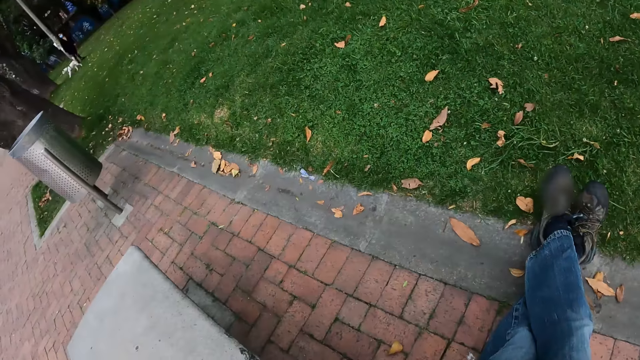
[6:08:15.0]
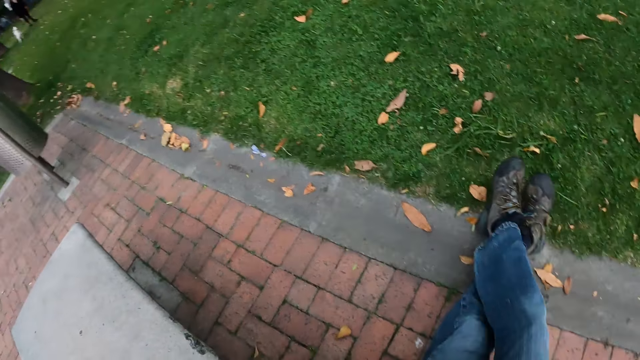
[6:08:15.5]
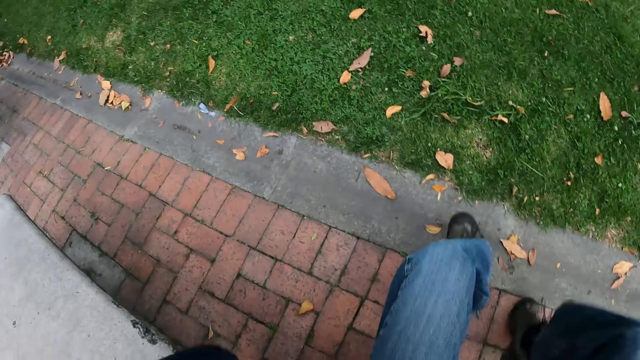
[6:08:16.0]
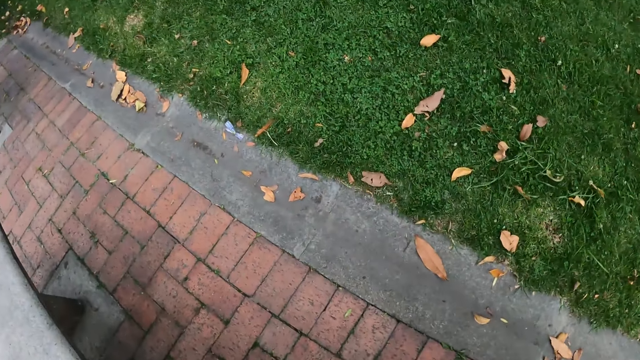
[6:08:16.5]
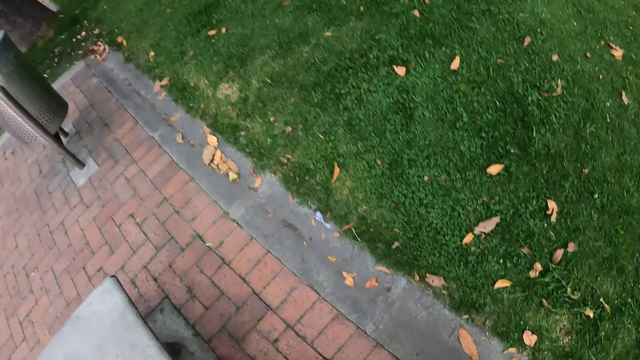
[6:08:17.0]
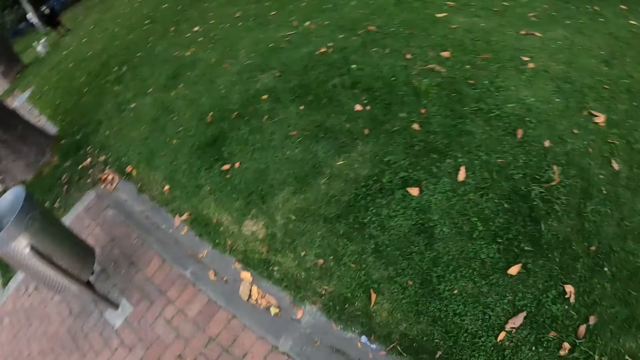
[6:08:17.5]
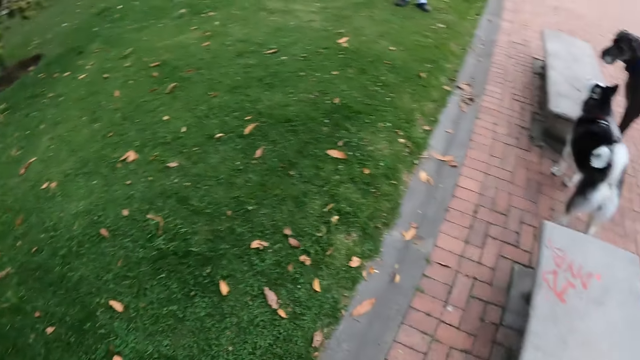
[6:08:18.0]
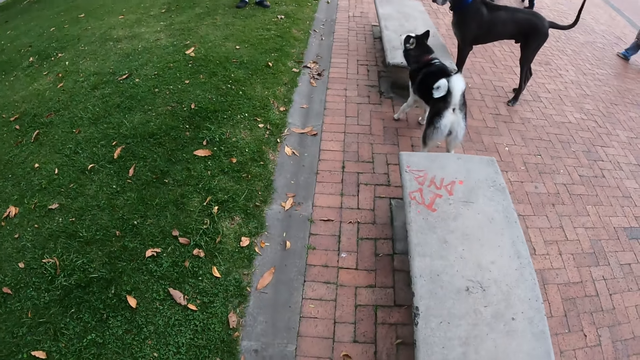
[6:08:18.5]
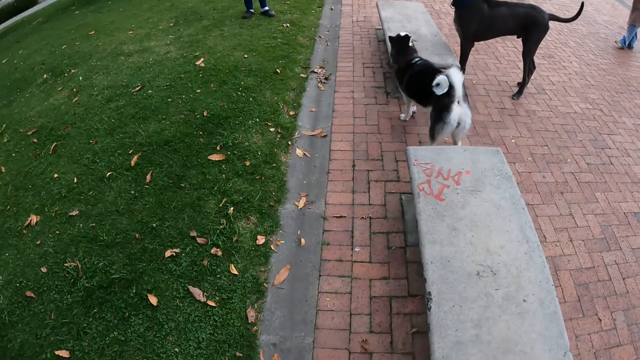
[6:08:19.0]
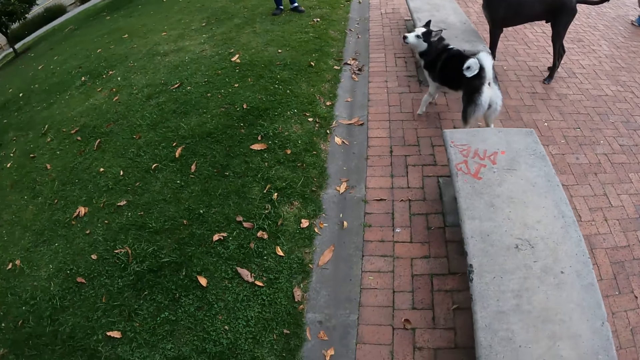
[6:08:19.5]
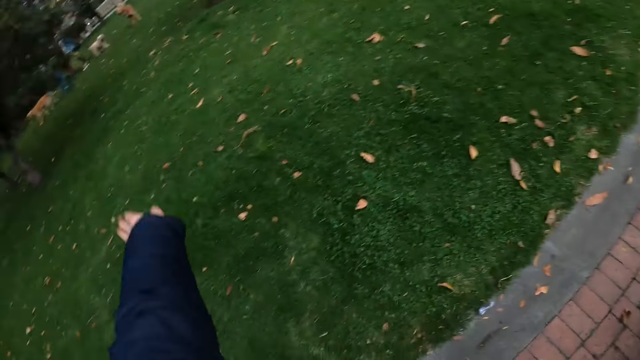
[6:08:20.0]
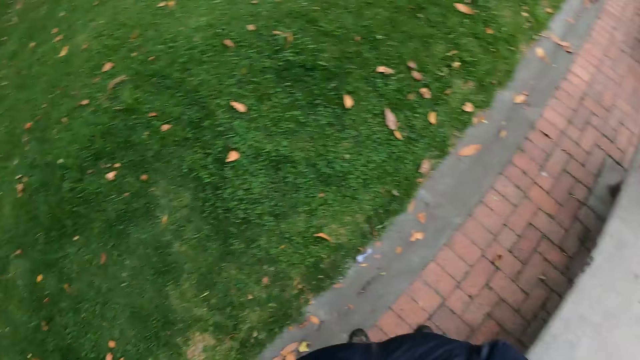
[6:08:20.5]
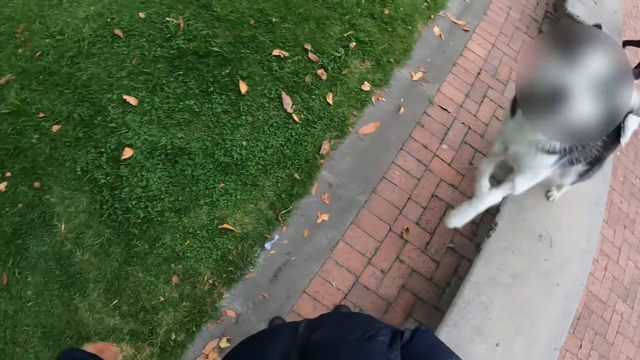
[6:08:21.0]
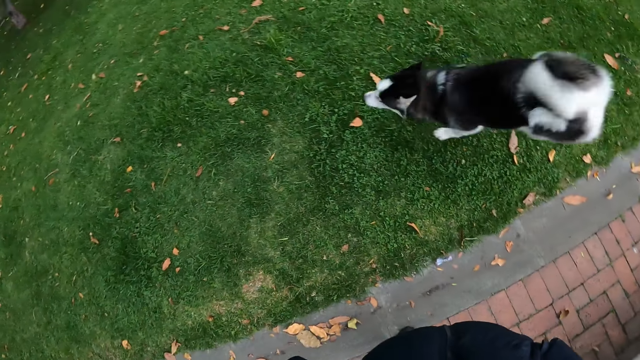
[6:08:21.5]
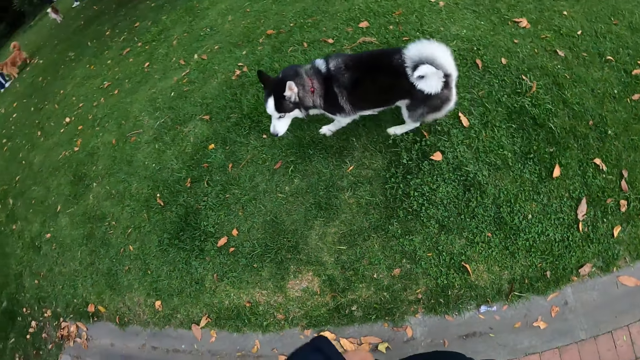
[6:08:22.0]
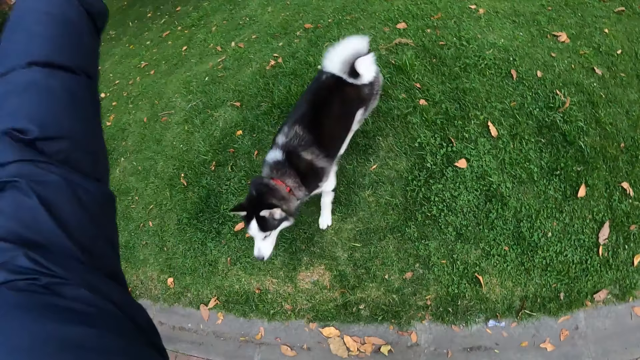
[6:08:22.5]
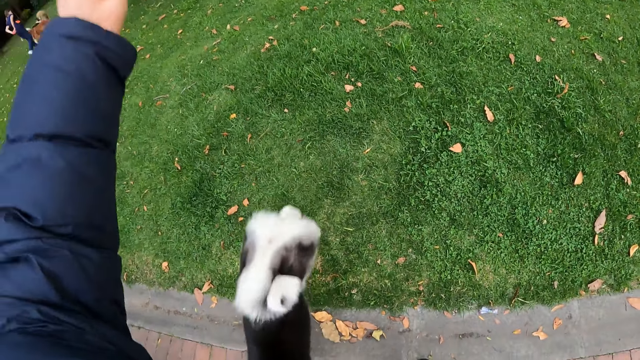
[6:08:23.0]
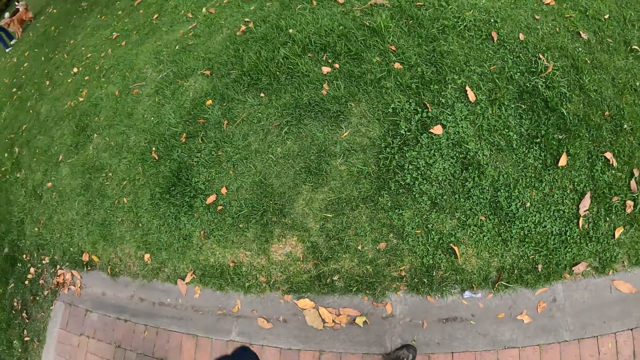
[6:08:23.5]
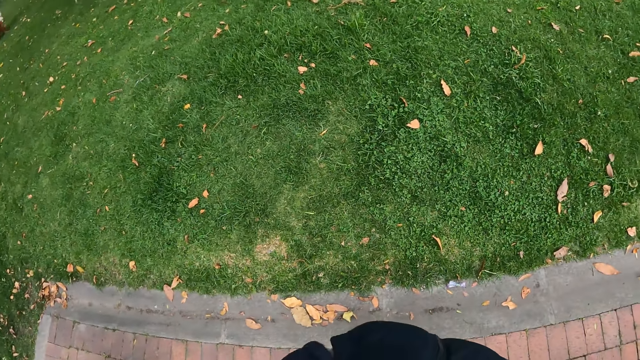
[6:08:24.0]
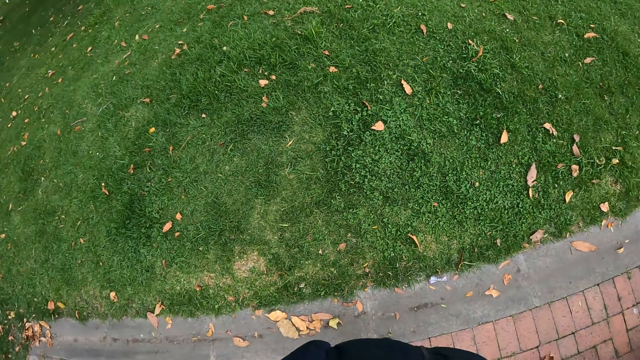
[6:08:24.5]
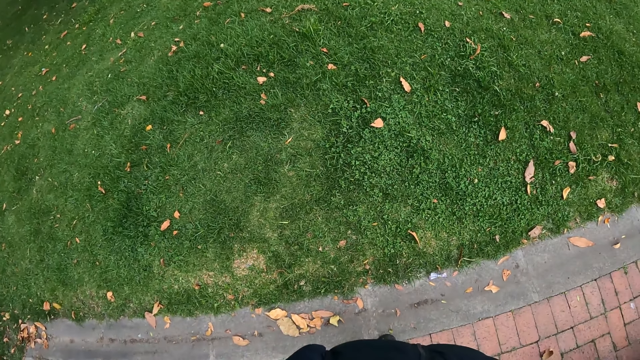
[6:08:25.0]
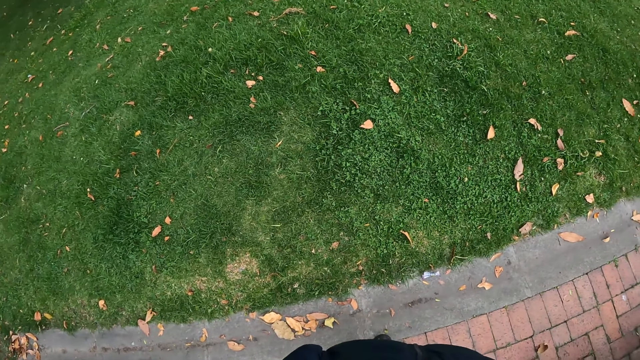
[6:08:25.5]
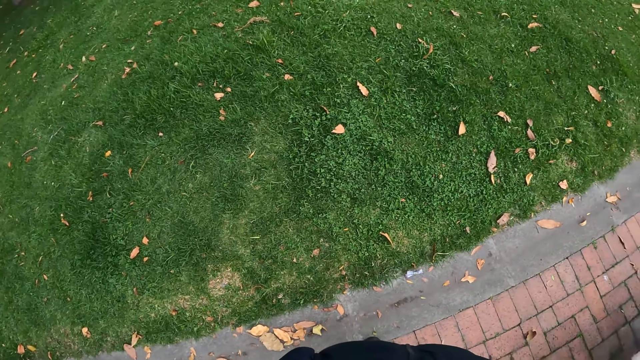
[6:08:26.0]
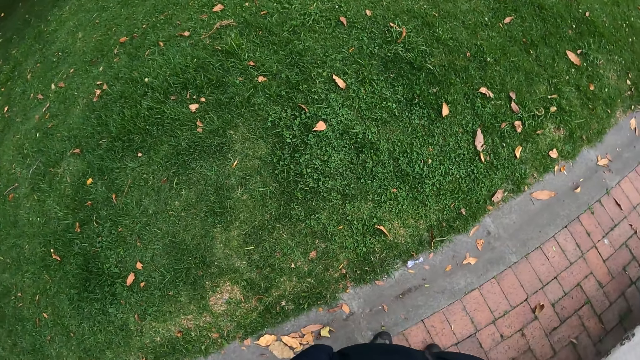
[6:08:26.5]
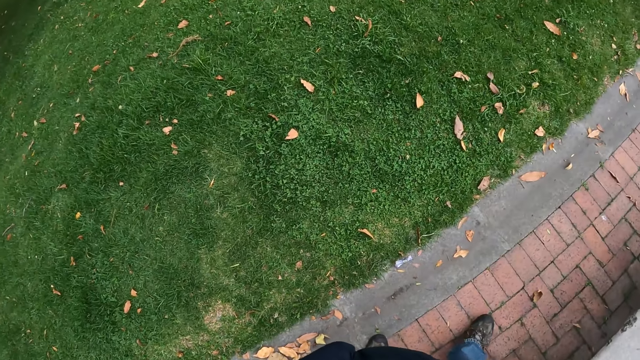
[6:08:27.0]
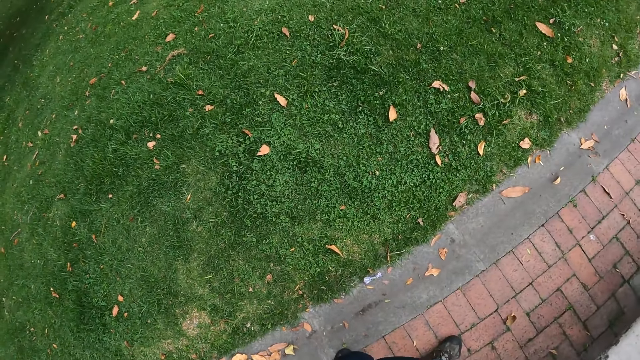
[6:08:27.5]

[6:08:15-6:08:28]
The camera wearer stands. He gestures. He stretches his left hand. He gestures to the dog.

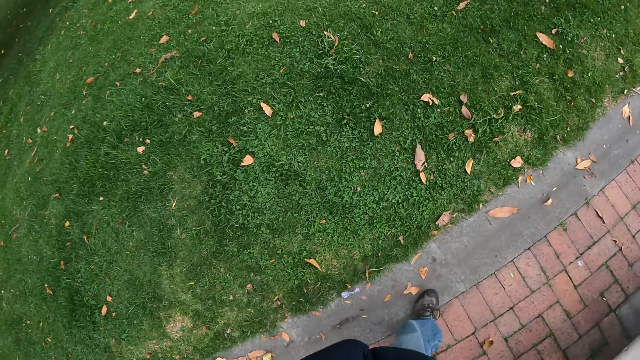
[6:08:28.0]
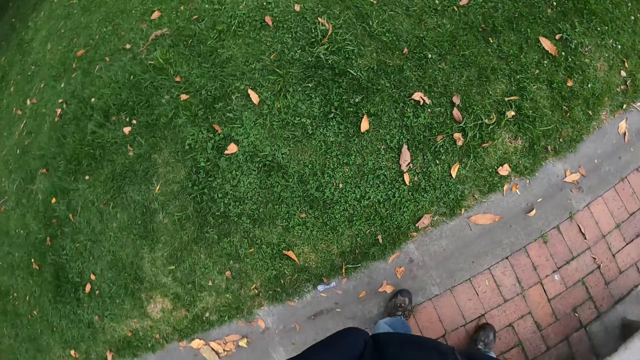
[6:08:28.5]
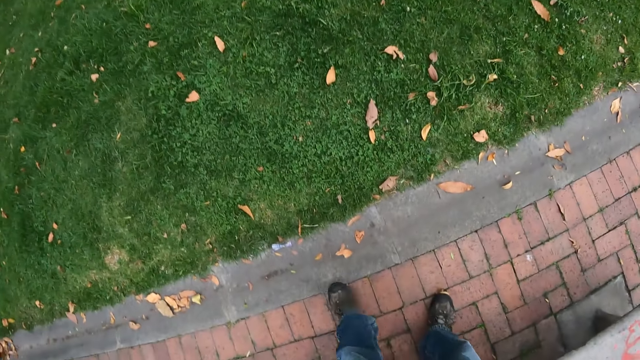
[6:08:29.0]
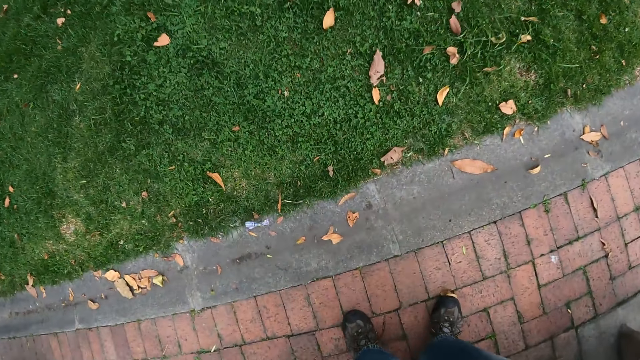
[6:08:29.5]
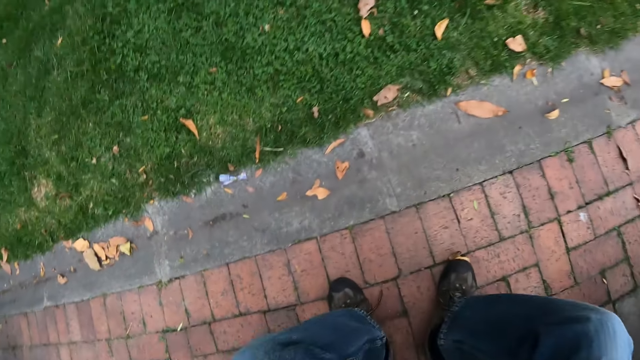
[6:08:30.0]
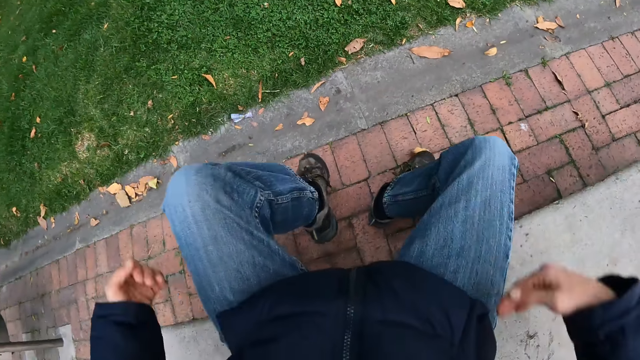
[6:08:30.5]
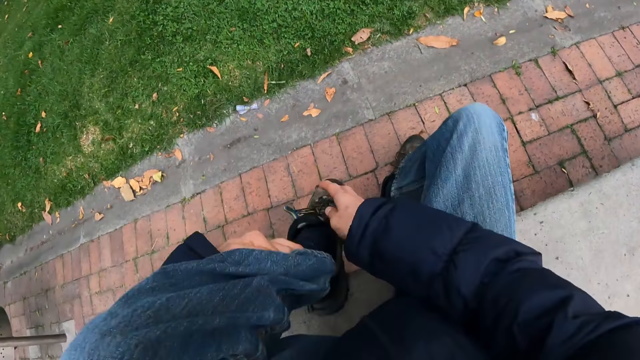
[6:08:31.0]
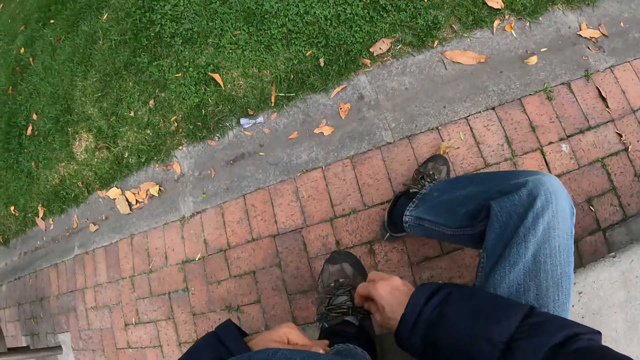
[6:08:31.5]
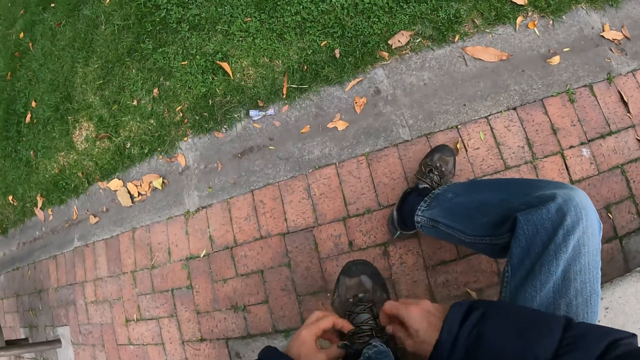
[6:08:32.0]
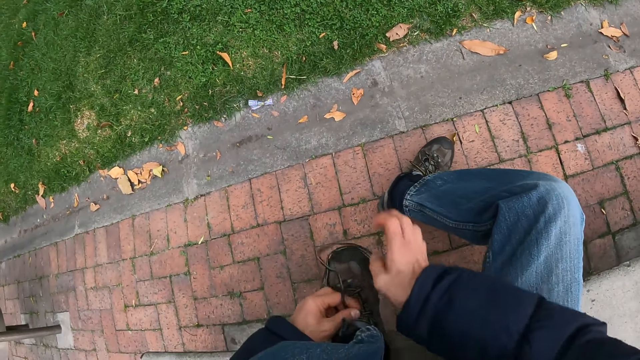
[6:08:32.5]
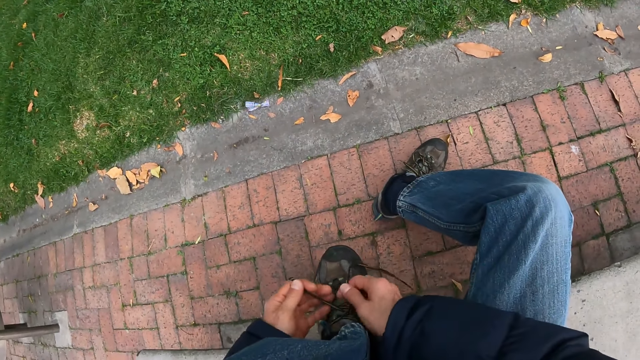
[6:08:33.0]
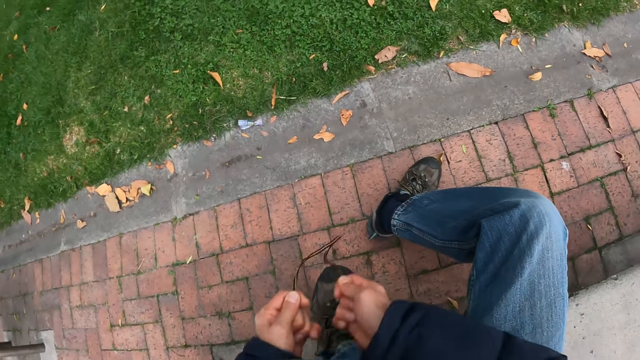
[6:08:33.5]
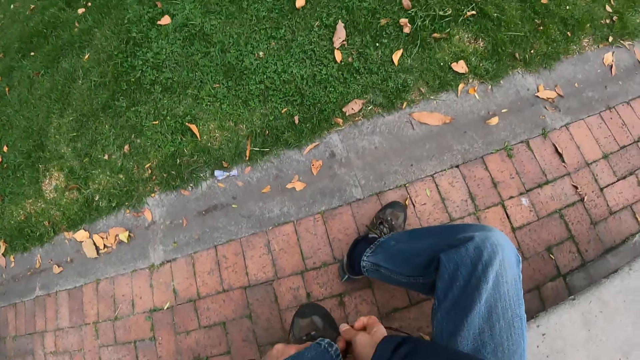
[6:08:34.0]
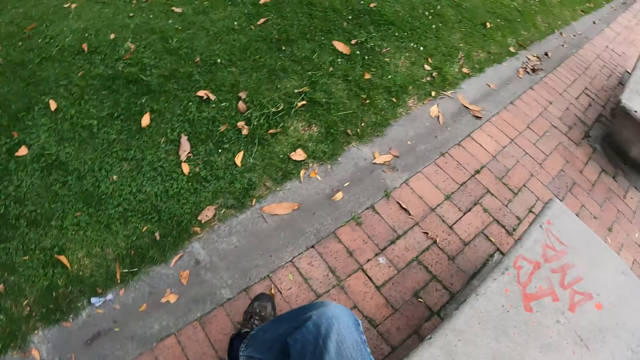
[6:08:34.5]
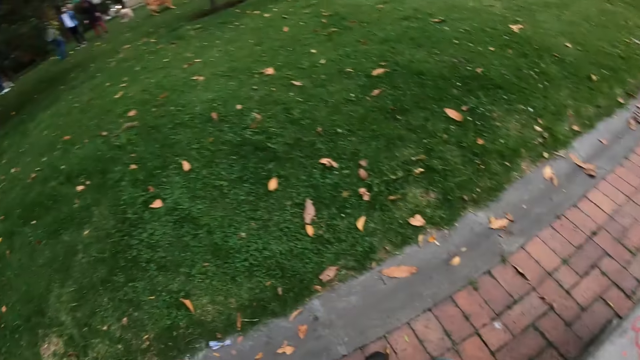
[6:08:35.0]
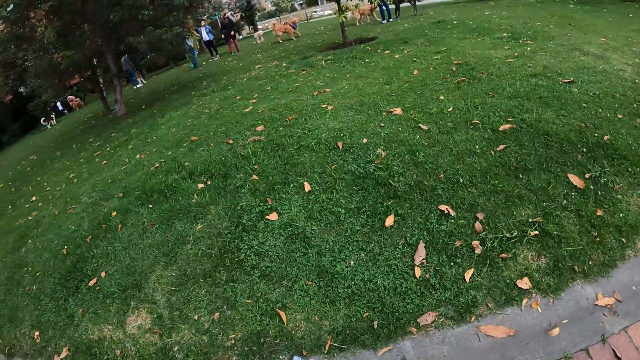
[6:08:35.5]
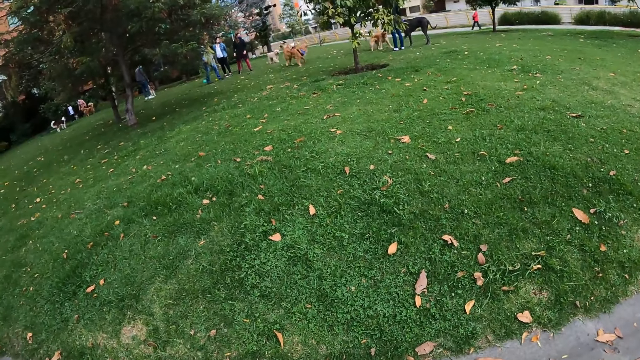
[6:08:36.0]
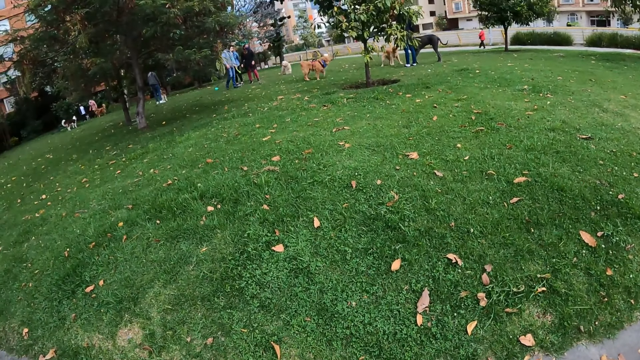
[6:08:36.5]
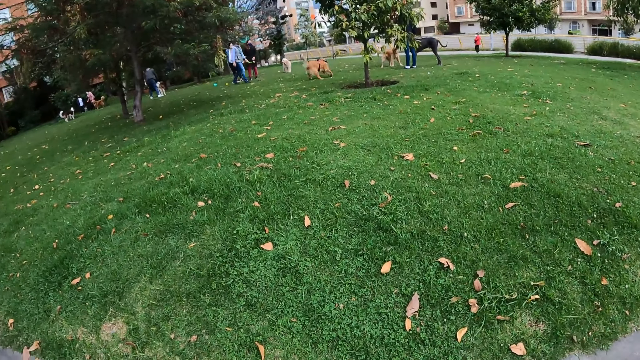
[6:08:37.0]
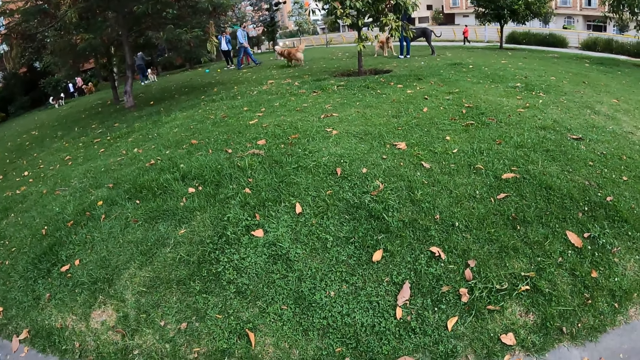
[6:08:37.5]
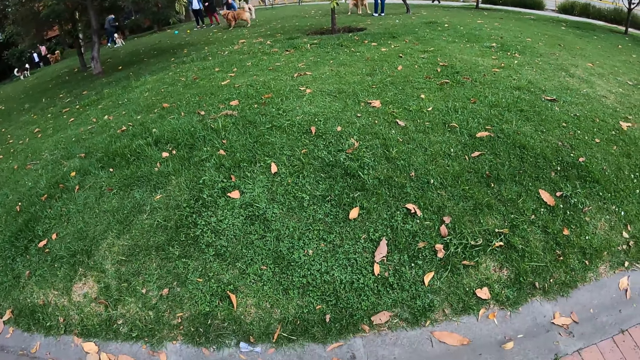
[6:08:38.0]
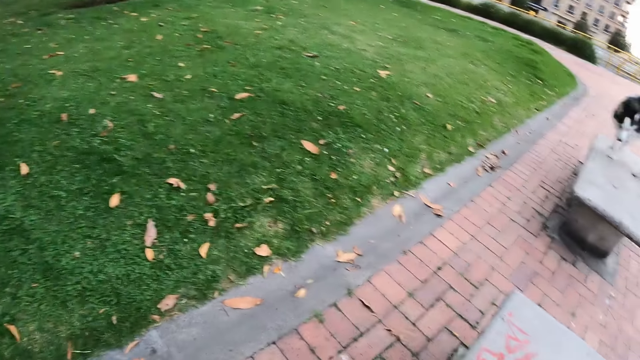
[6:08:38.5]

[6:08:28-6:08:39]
The camera wearer sits. He tightens his left leg shoe lace with both hands.
